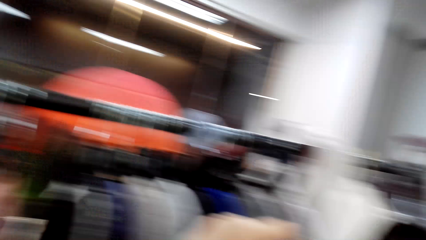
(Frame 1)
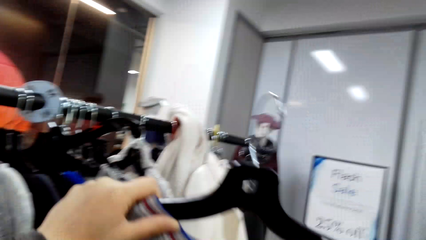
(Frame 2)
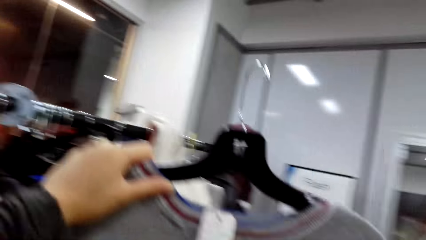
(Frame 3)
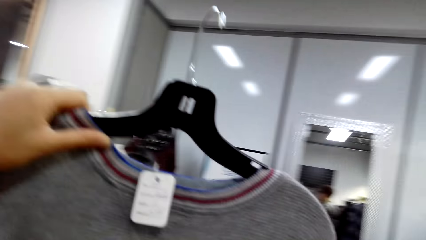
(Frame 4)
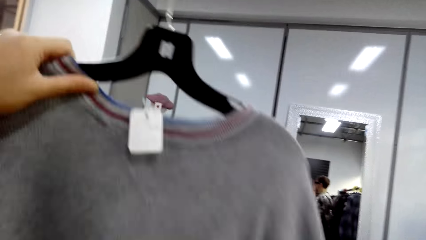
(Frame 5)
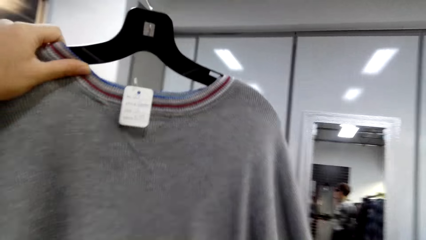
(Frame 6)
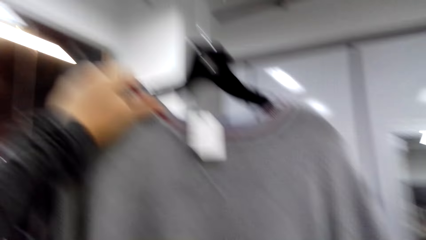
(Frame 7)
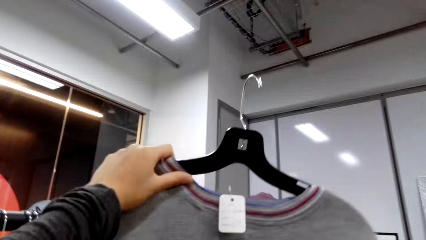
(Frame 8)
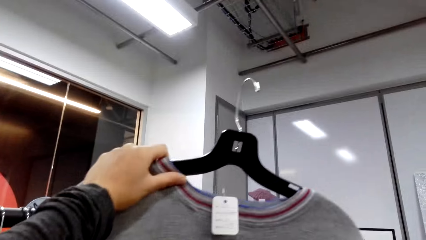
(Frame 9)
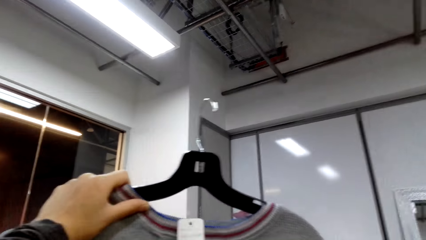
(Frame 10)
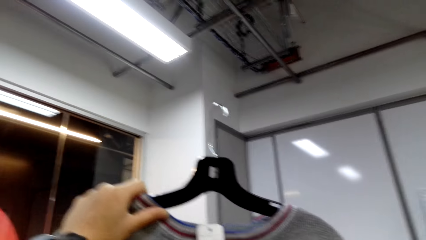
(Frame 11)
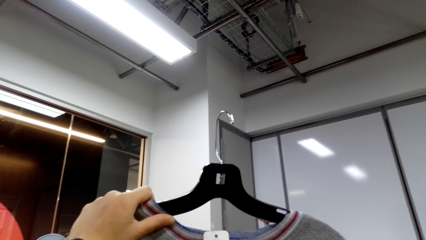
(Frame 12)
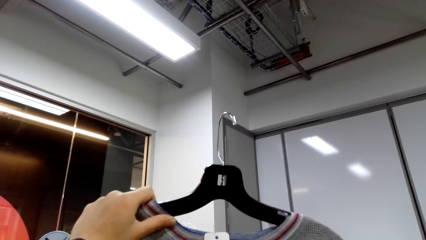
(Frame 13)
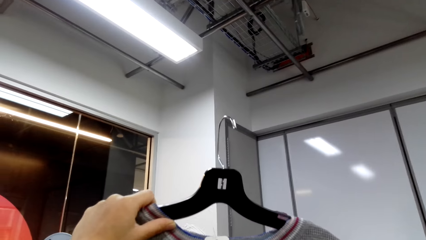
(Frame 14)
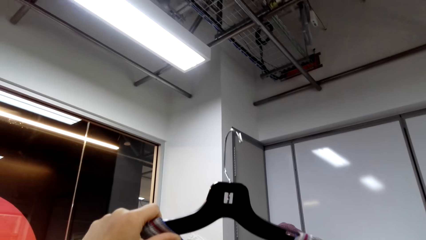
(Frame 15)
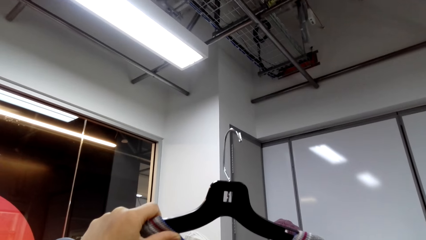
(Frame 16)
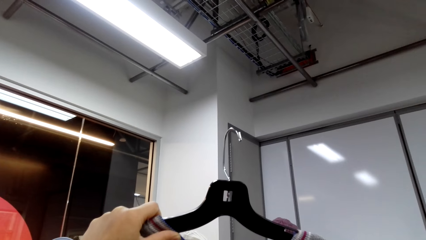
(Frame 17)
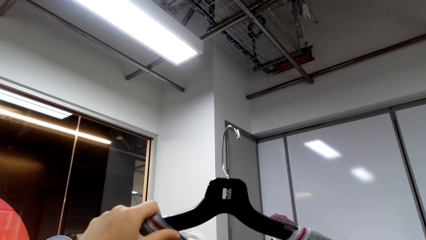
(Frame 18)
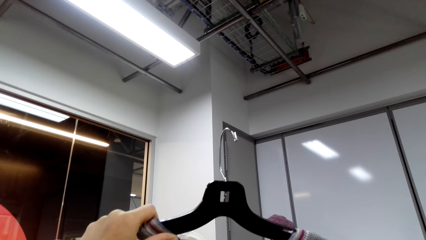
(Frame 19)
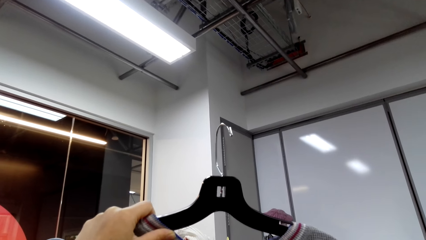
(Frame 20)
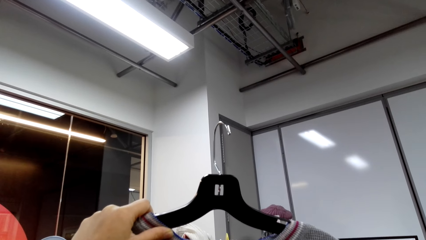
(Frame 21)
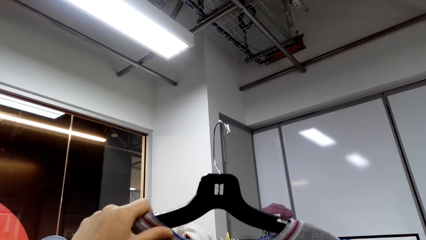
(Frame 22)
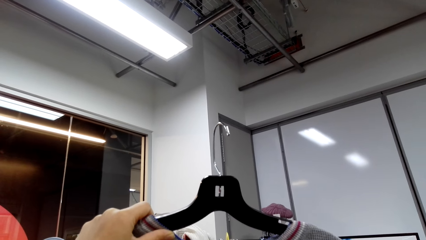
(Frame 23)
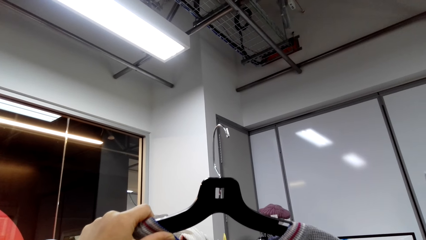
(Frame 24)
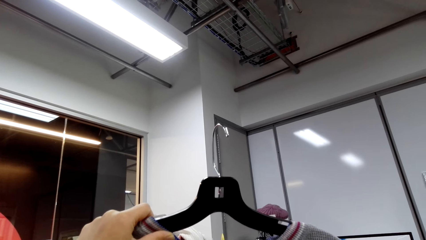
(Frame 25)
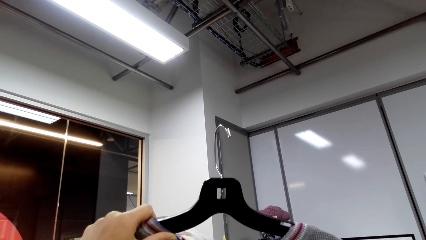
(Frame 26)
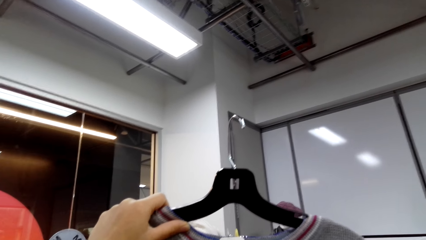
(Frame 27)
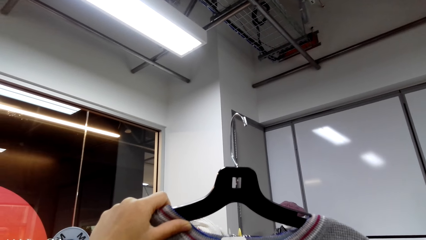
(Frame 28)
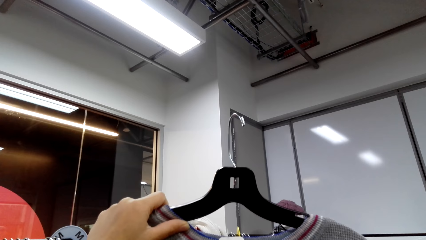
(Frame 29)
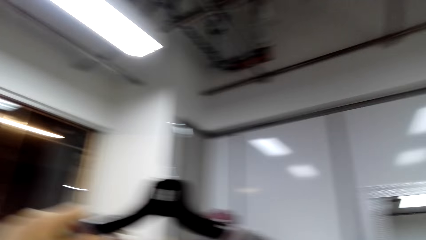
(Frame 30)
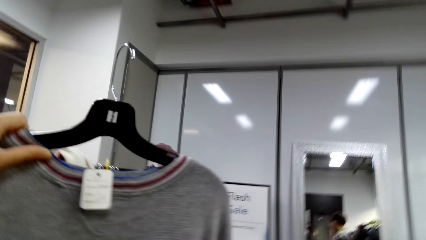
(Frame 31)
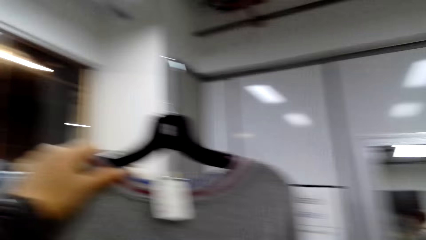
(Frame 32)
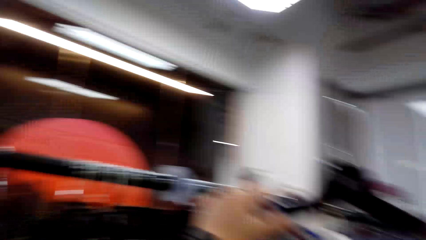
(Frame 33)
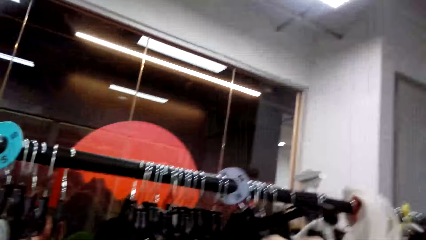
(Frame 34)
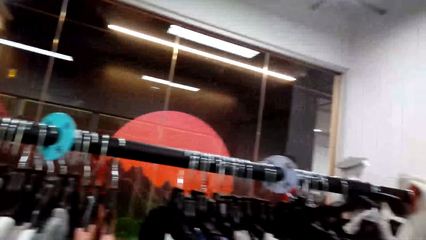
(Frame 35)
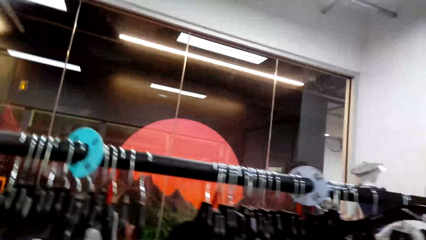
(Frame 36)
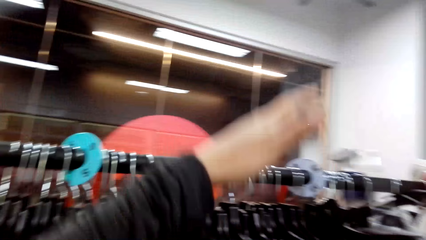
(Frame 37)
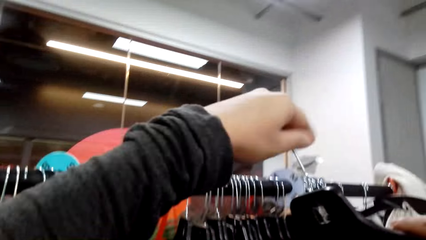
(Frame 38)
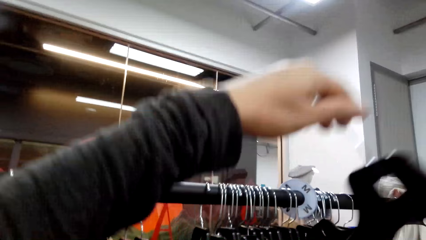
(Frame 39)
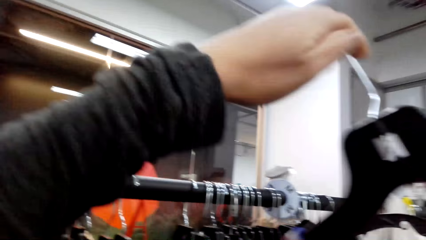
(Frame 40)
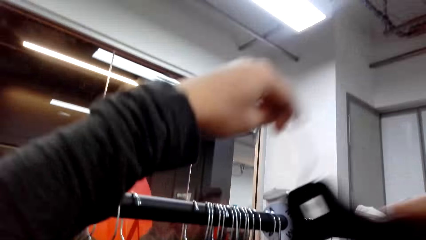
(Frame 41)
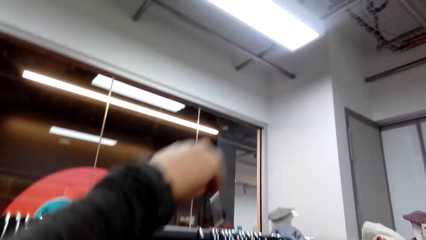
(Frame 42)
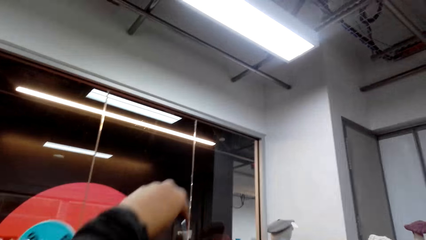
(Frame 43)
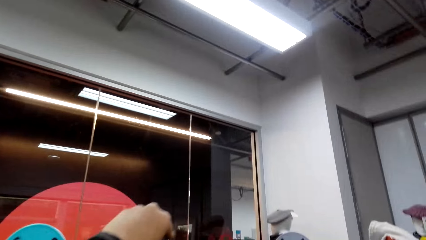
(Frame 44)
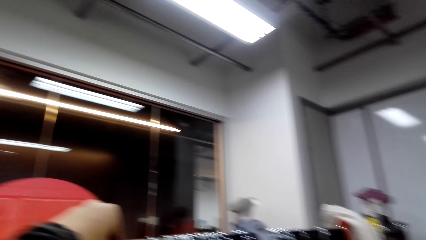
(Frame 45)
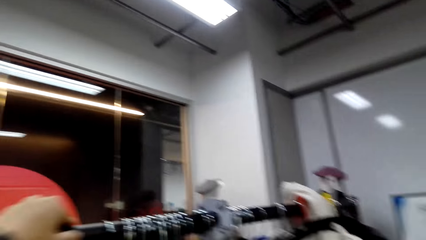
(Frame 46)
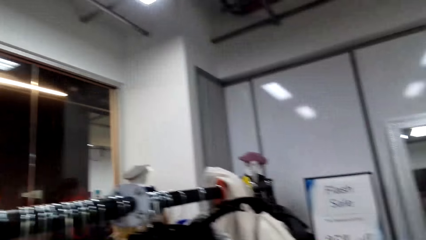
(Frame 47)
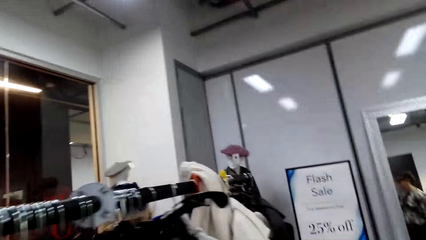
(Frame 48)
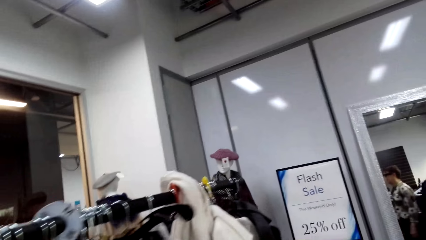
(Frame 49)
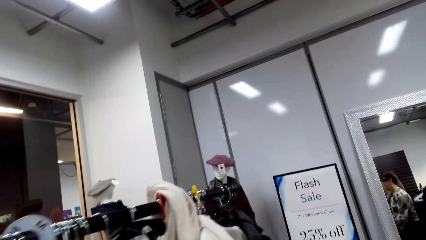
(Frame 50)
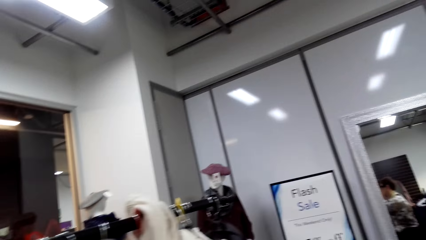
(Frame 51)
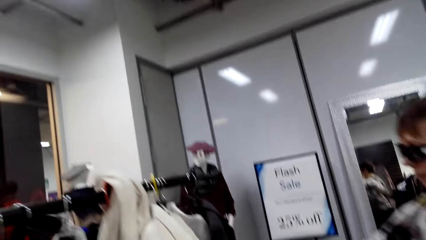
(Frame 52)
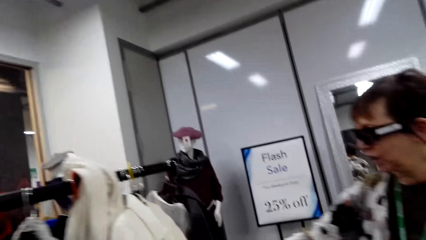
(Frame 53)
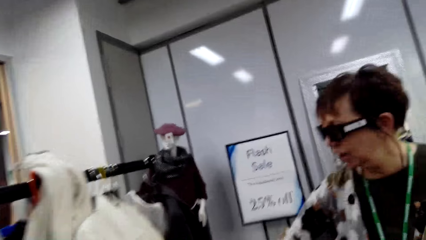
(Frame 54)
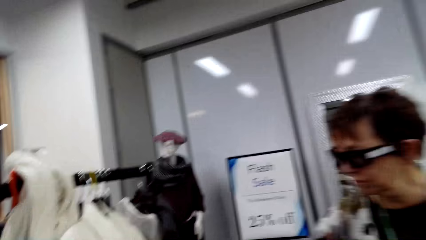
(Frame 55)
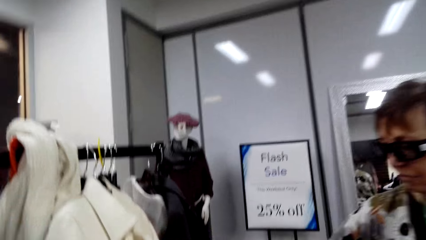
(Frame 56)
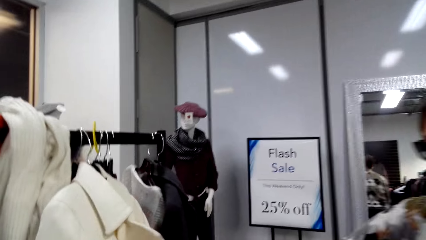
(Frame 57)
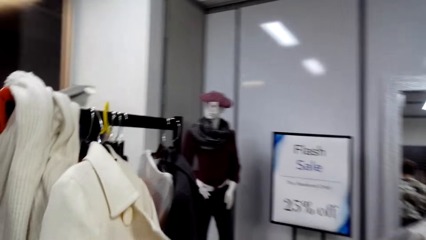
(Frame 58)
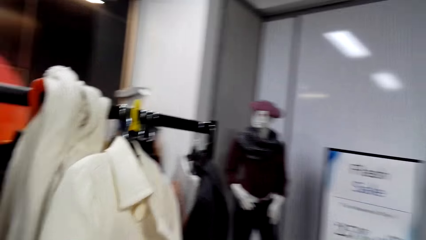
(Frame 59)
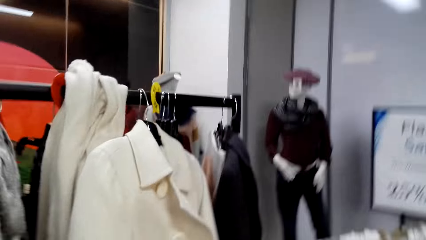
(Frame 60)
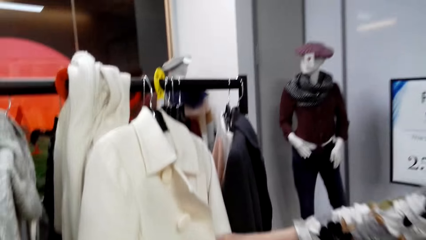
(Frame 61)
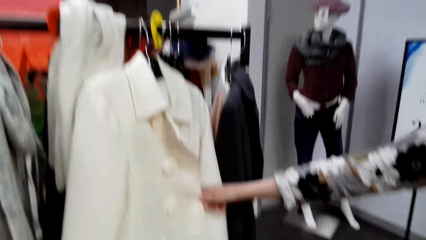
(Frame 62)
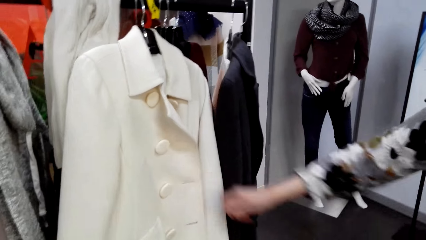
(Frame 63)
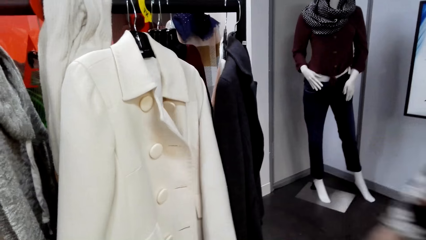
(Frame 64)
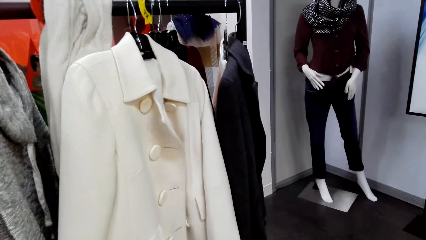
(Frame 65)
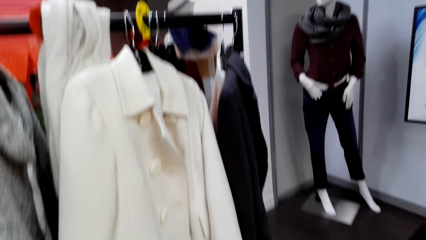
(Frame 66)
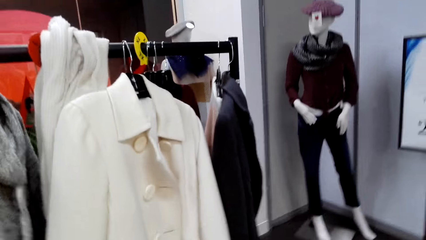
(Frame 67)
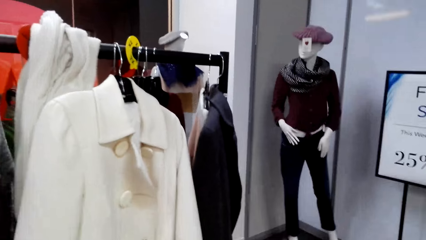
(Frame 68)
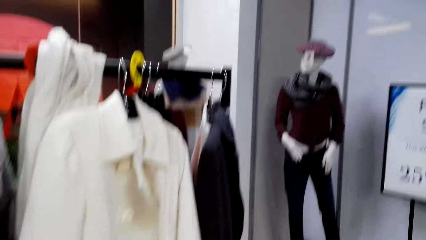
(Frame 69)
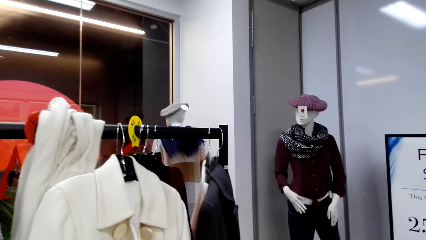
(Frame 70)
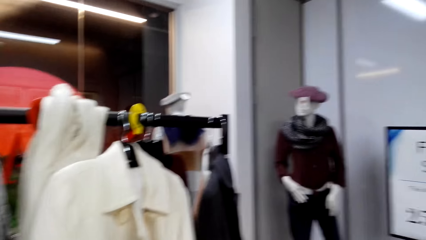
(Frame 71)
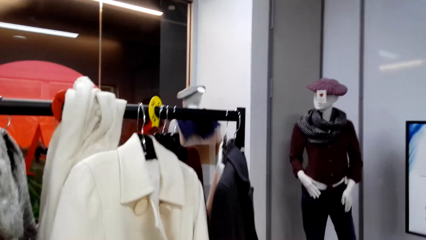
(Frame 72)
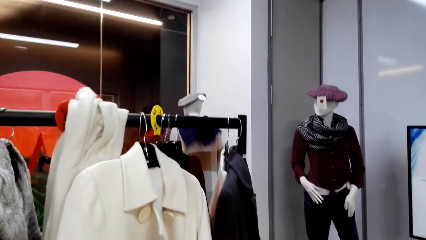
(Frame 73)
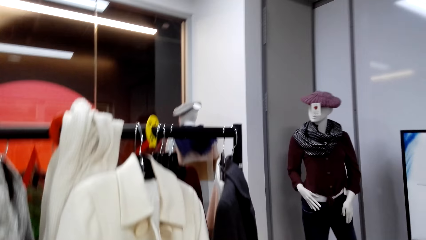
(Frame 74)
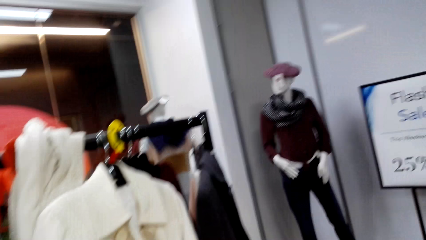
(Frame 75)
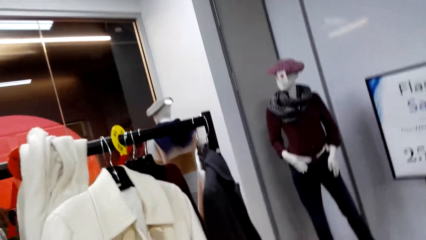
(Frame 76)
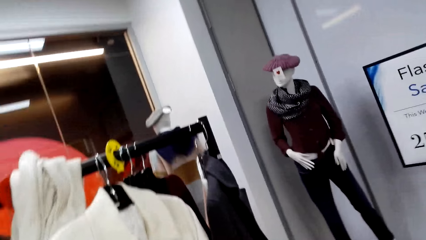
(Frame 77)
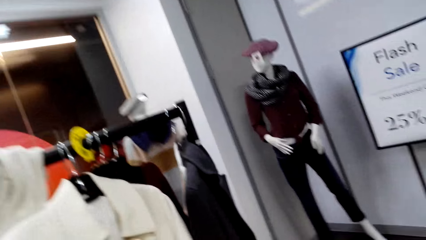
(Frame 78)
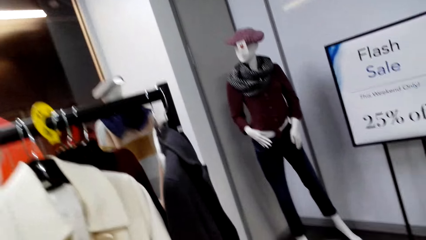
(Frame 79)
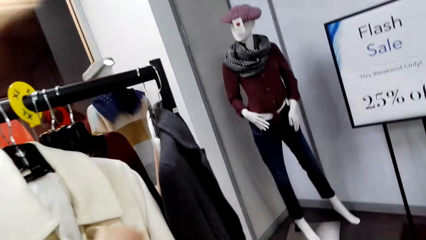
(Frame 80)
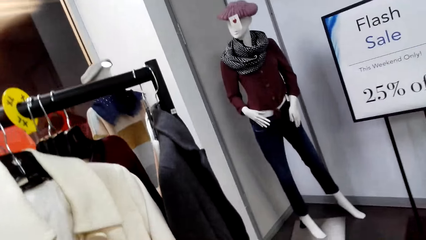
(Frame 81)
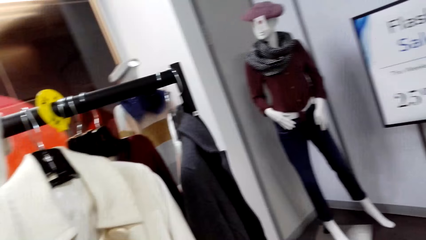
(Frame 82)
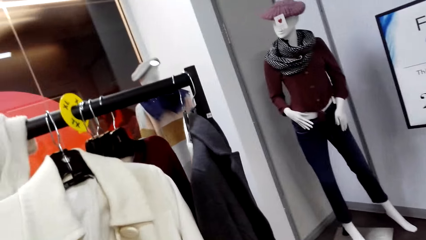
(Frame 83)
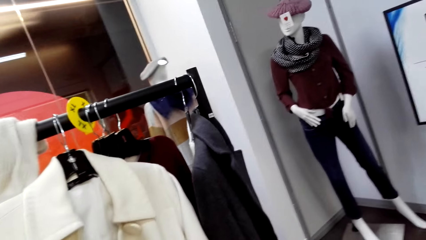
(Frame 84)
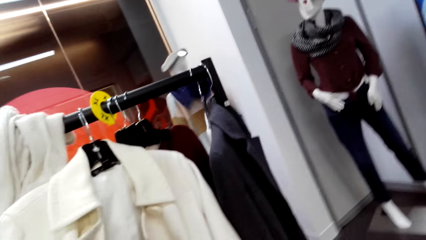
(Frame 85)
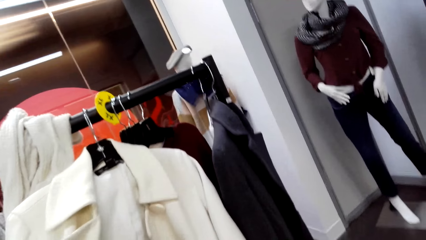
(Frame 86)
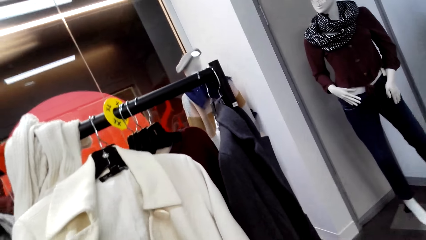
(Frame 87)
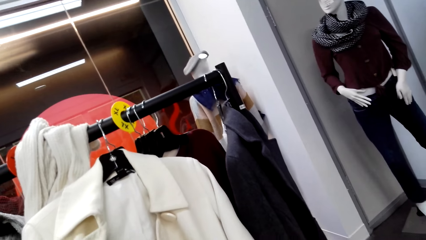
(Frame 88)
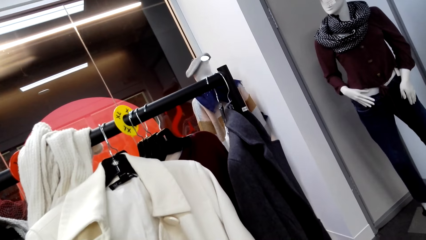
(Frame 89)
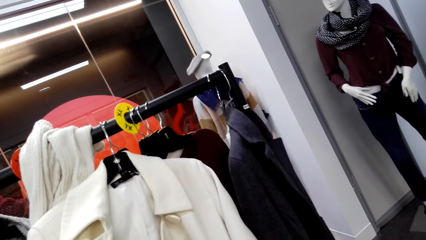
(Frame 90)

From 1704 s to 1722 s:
The camera wearer holds a hanger. They hang the sweater on the rack. A lady walks around and touches a coat.
